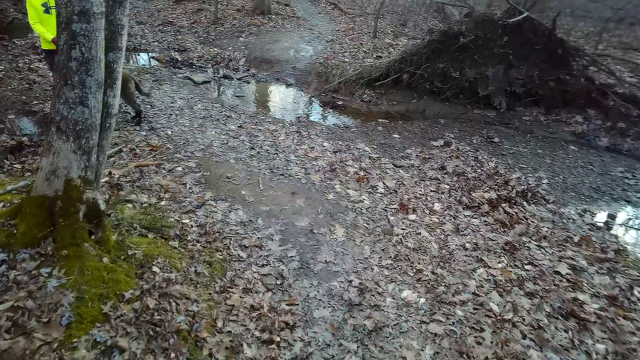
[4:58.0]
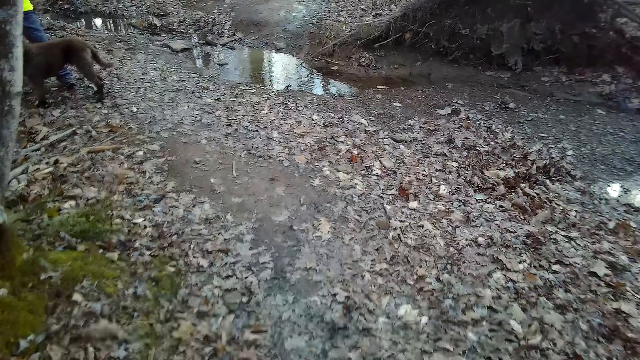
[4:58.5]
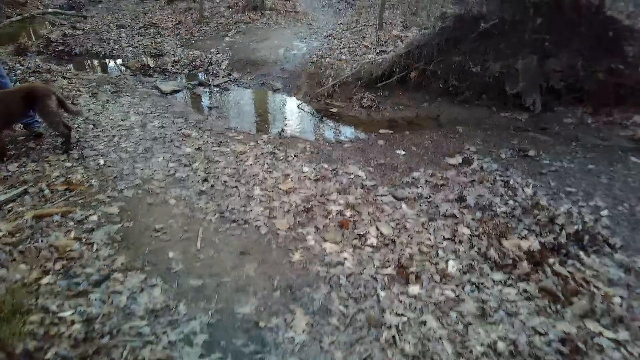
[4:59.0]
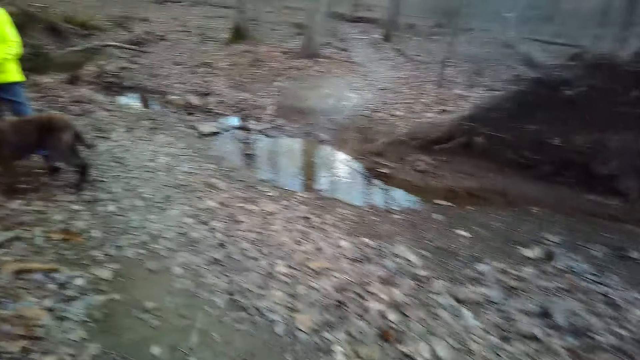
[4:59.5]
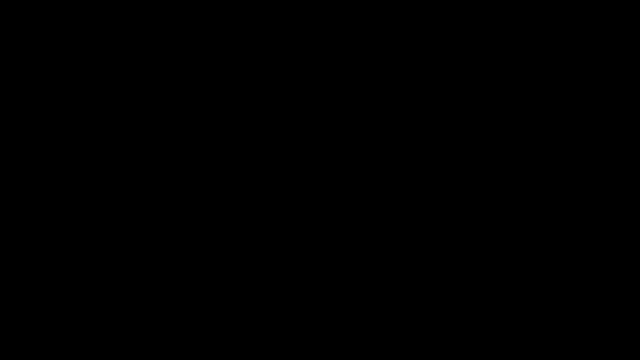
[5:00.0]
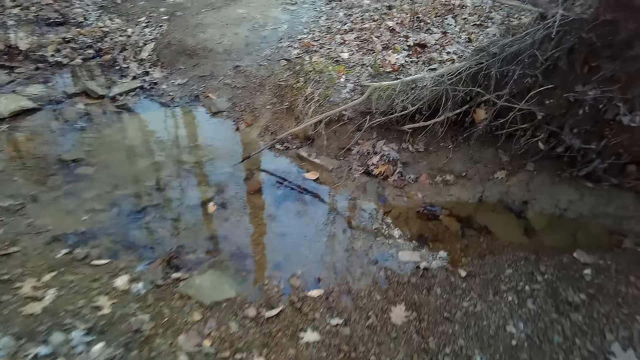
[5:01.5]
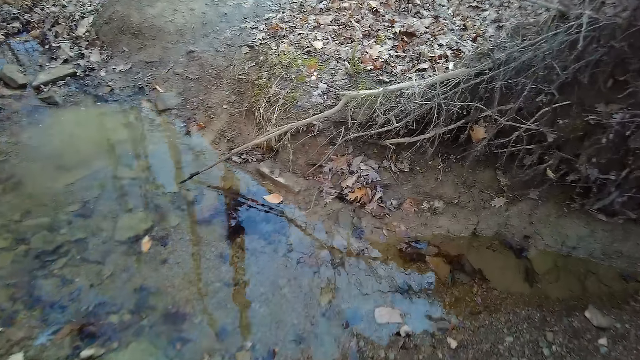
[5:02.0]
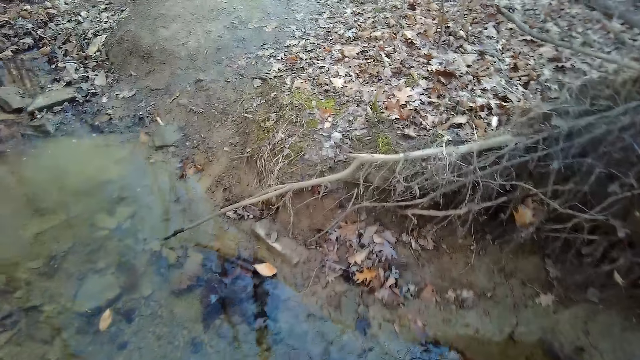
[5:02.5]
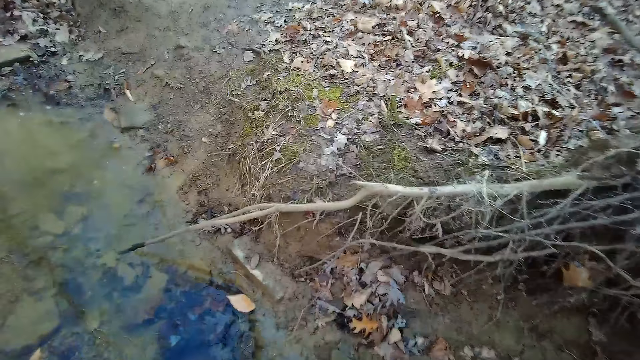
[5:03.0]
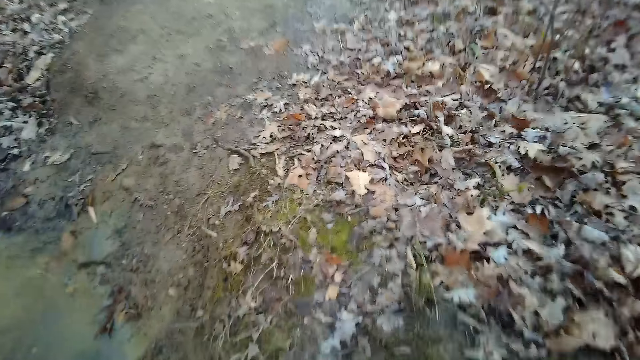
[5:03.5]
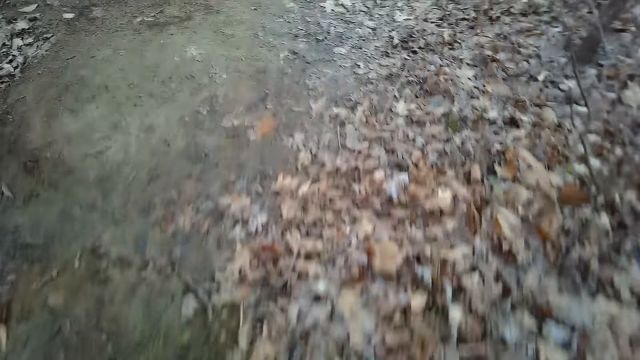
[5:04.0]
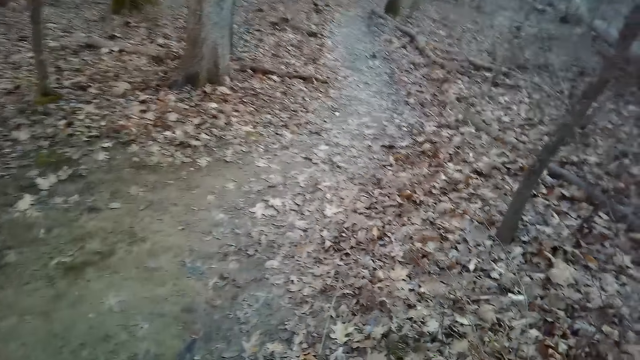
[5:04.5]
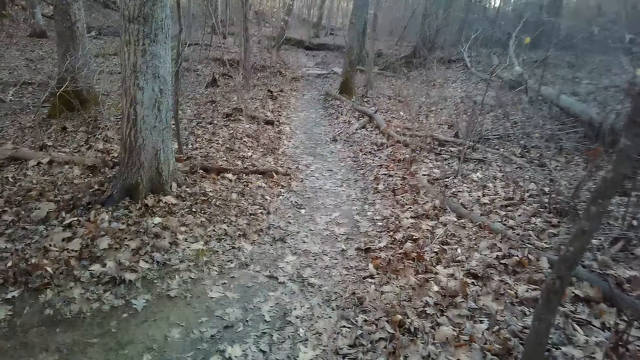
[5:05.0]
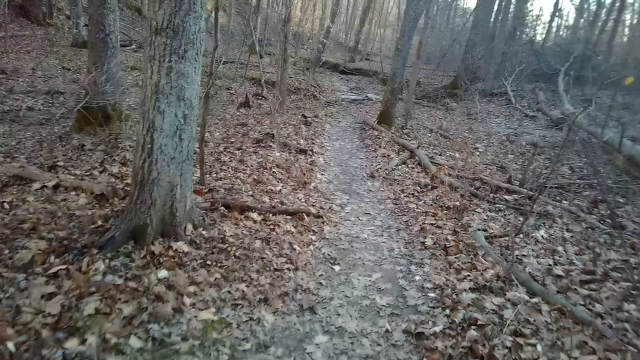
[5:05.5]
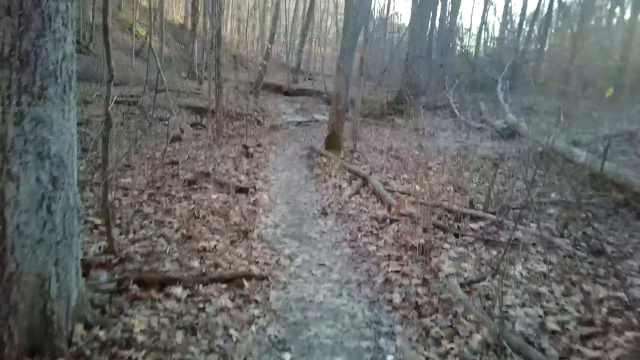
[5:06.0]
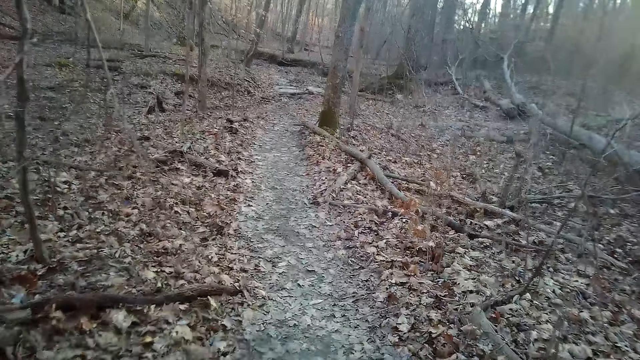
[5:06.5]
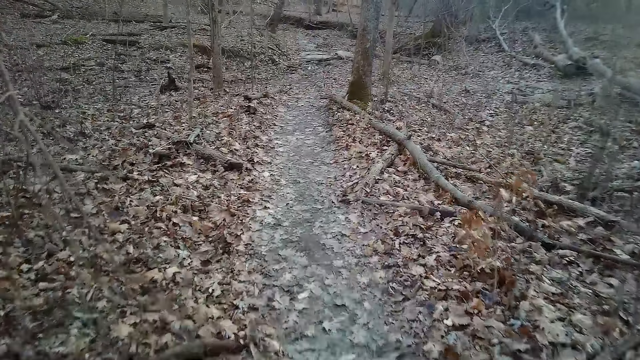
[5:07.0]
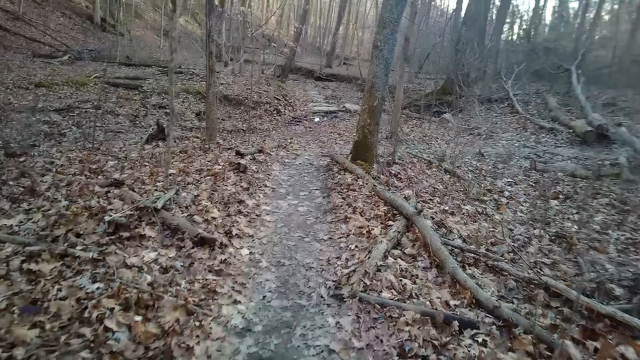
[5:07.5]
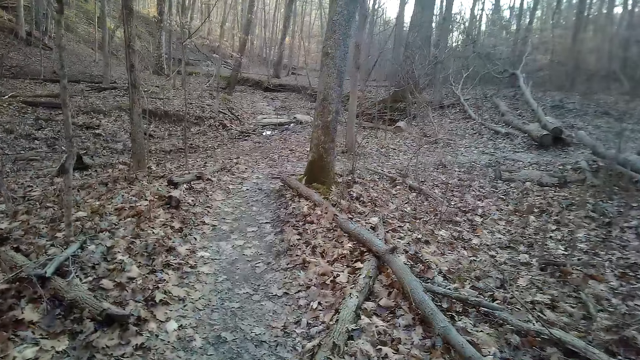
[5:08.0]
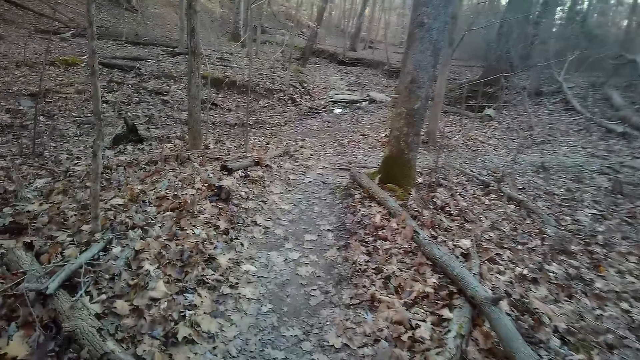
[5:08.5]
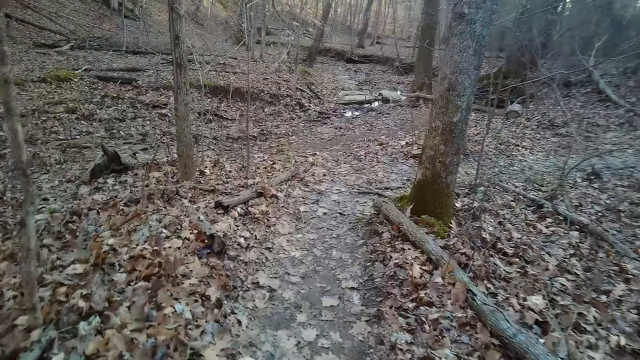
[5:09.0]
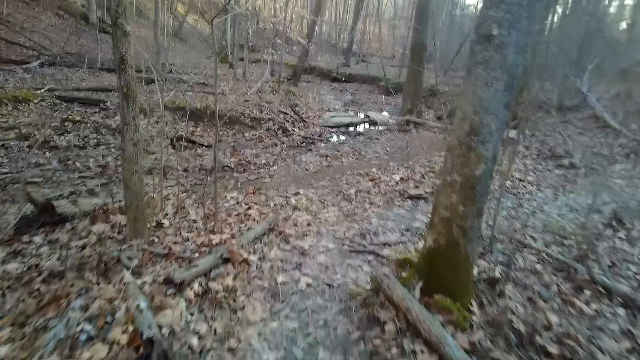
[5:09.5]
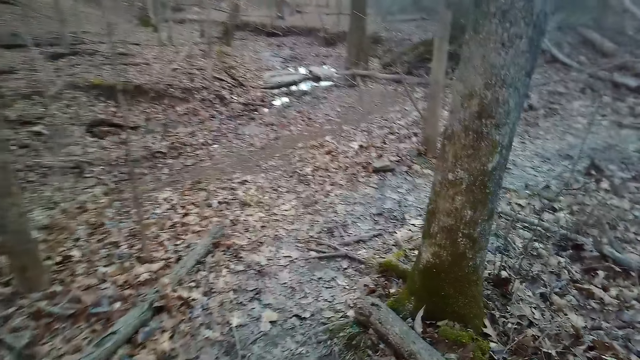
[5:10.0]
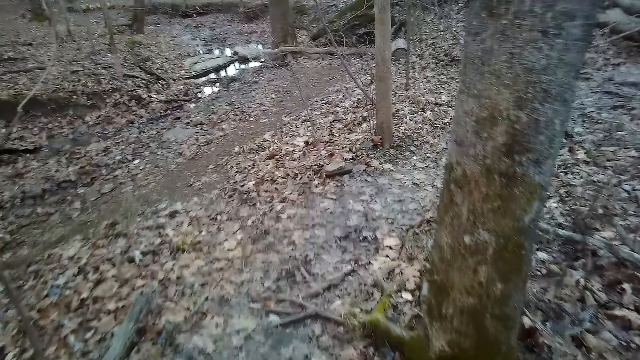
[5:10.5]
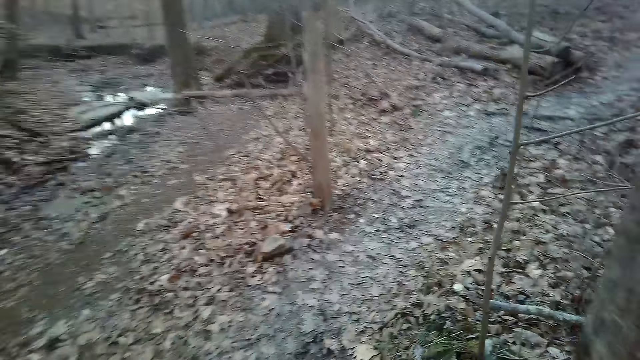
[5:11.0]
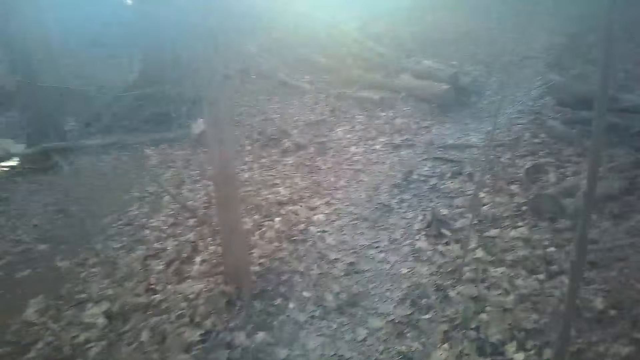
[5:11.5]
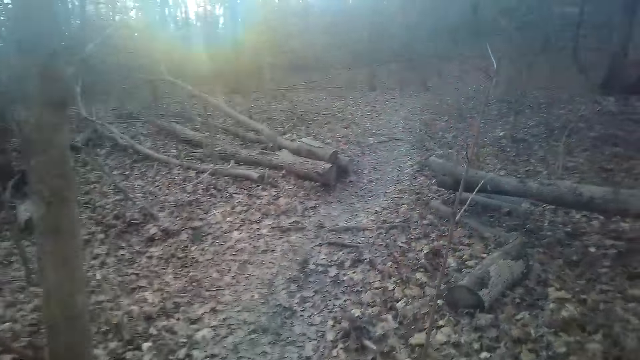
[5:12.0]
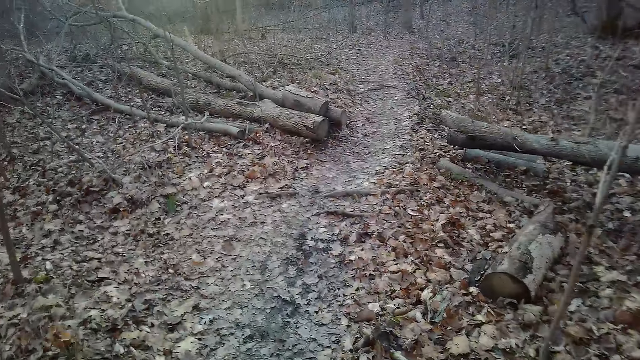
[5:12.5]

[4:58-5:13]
The camera wearer closes the camera. They jump at the river. They cough.

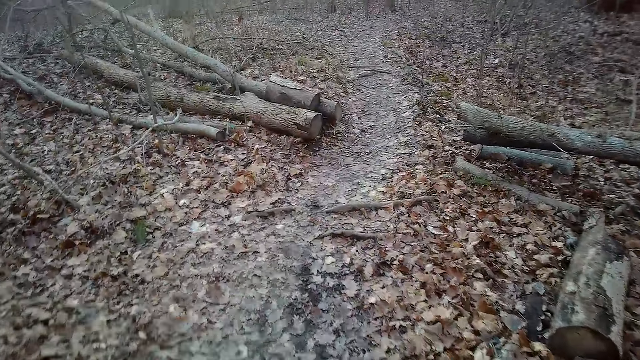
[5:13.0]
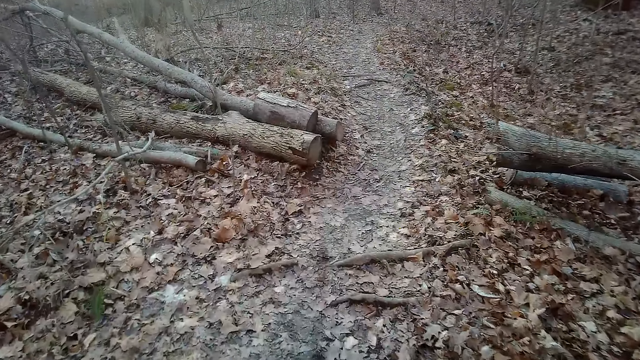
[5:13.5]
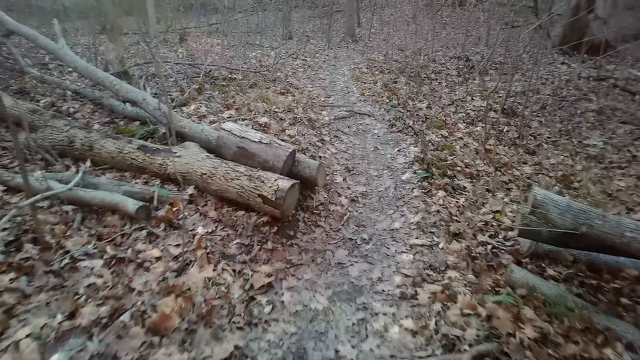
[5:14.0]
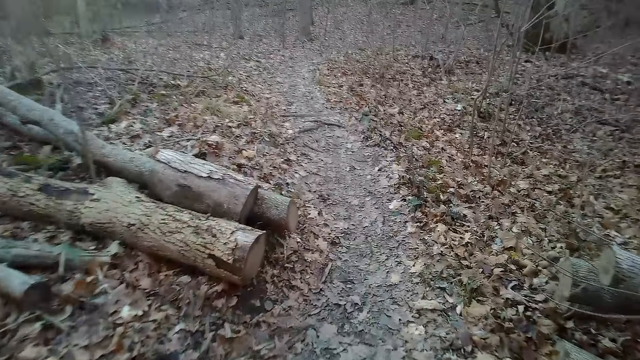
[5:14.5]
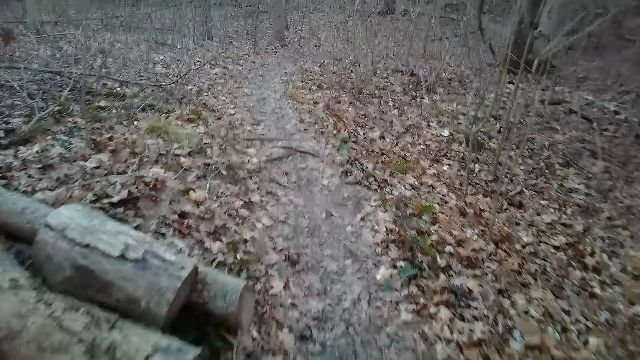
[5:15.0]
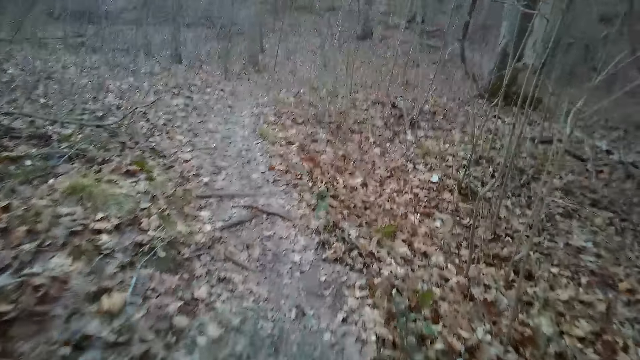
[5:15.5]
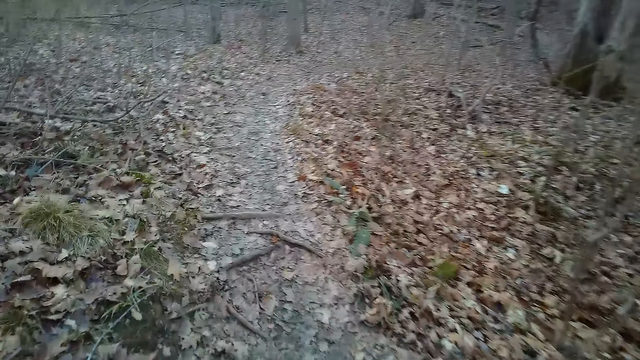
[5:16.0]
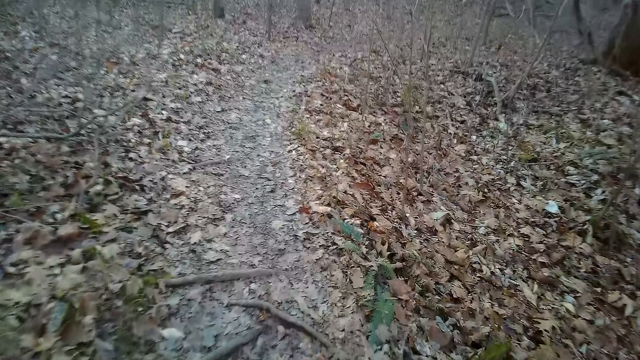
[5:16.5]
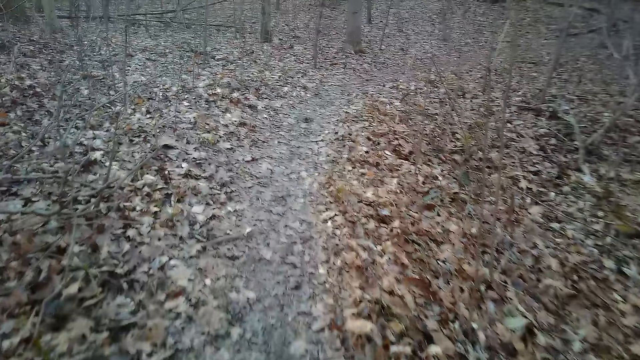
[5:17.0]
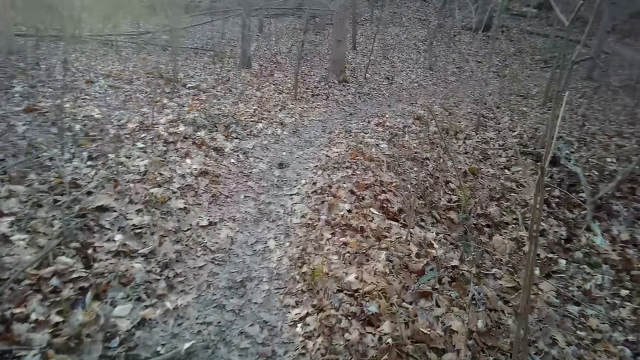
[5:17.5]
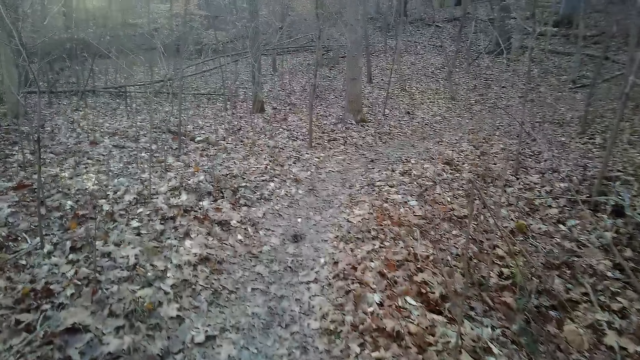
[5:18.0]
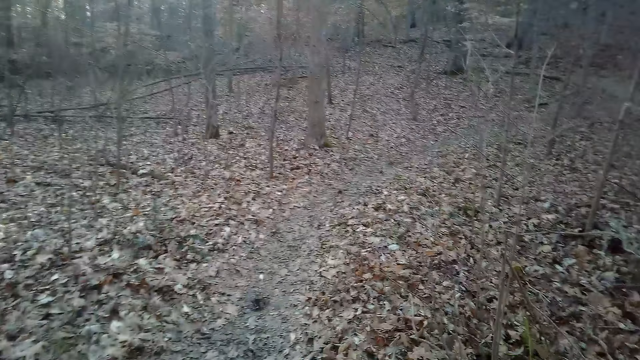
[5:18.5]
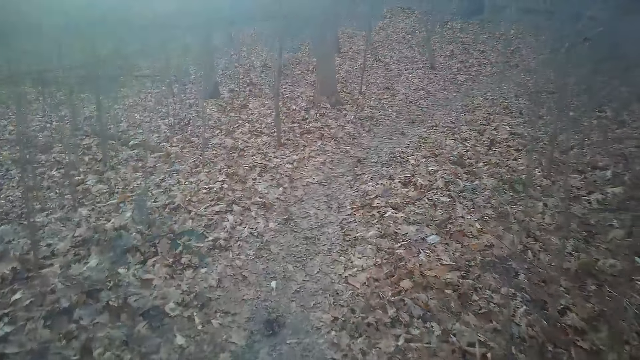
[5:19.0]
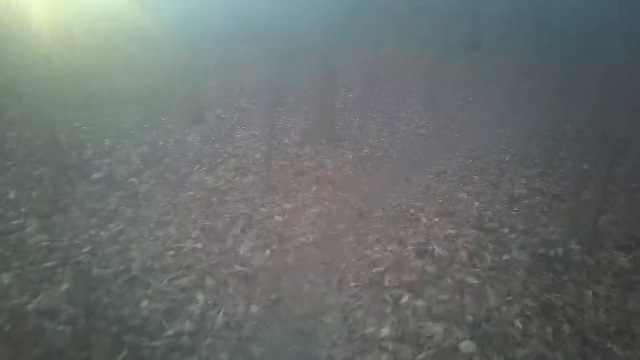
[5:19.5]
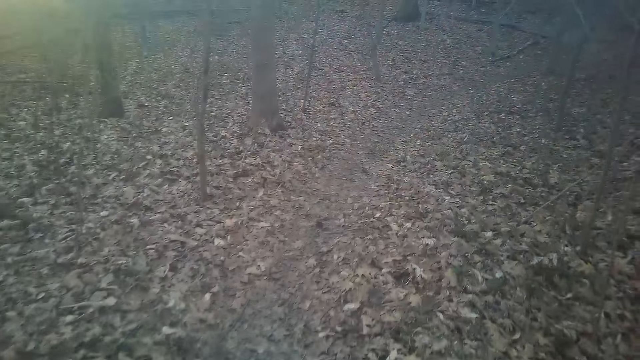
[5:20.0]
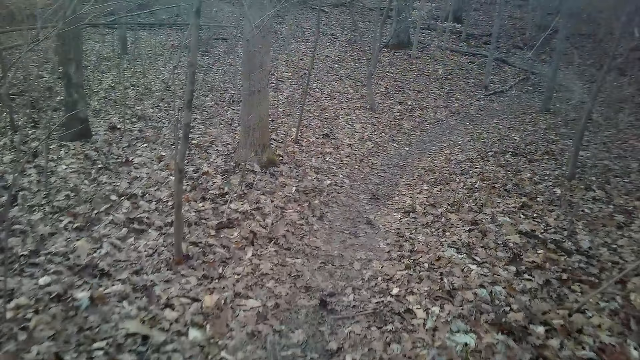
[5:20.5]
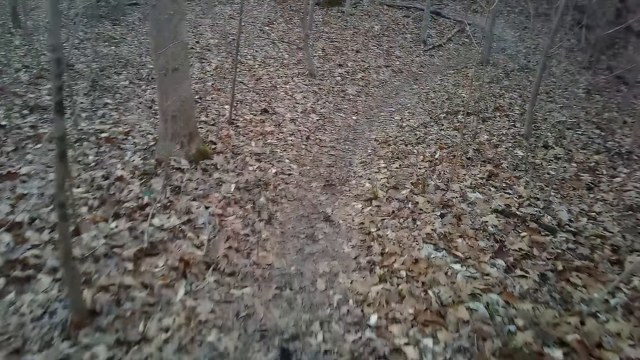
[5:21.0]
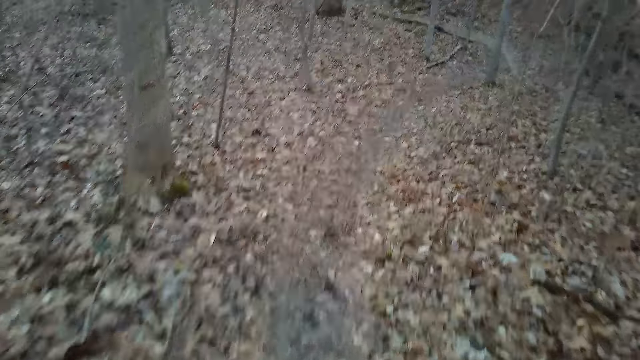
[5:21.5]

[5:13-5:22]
The camera wearer exhales.
